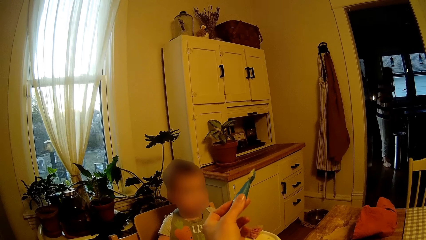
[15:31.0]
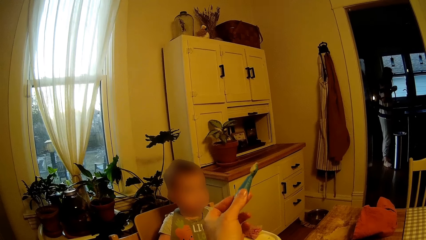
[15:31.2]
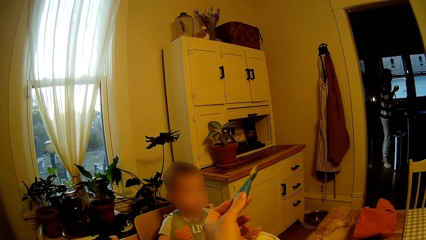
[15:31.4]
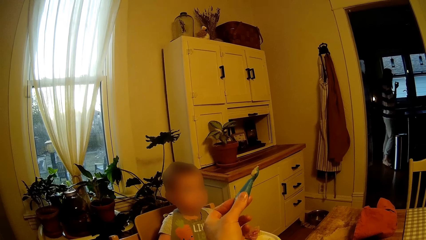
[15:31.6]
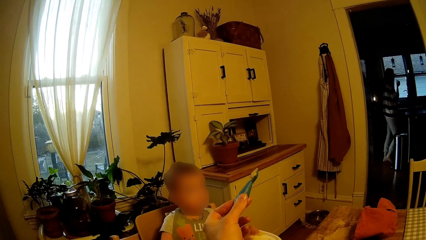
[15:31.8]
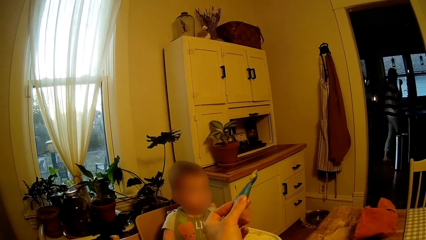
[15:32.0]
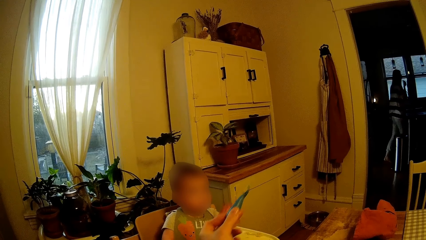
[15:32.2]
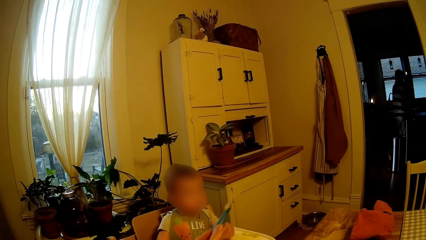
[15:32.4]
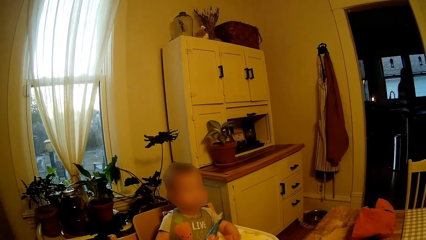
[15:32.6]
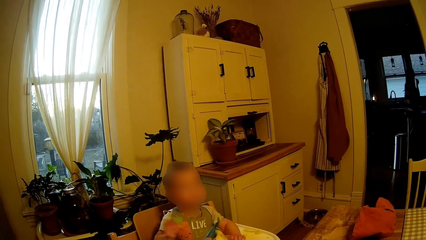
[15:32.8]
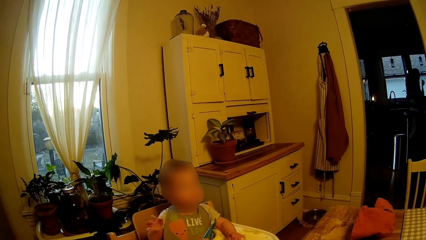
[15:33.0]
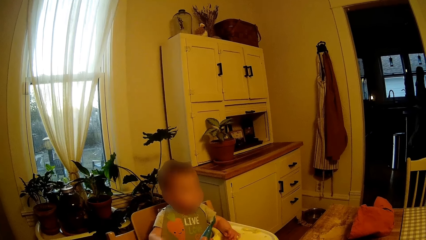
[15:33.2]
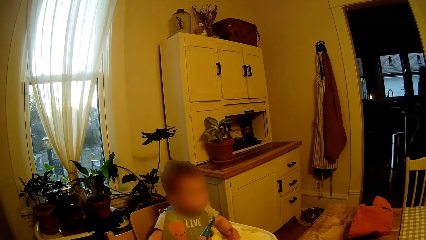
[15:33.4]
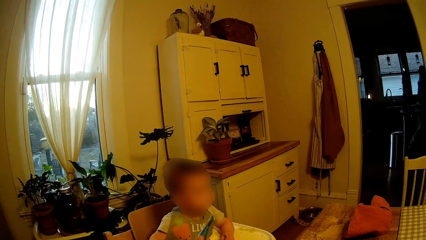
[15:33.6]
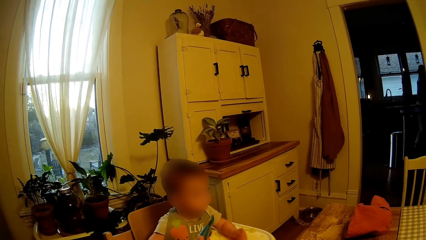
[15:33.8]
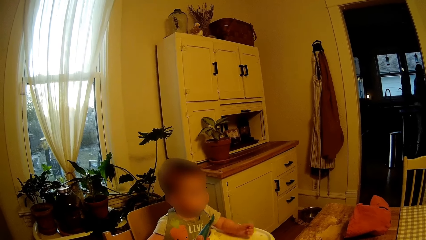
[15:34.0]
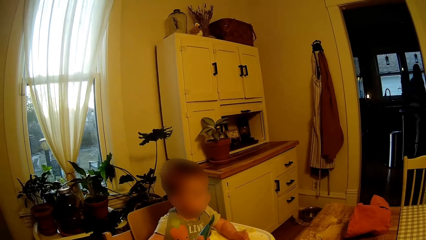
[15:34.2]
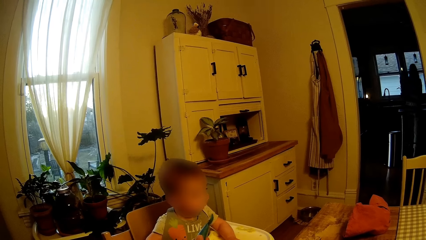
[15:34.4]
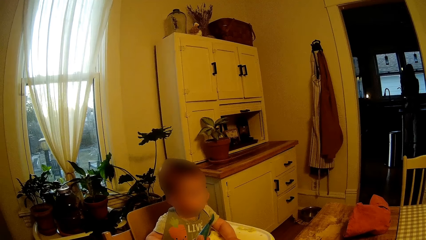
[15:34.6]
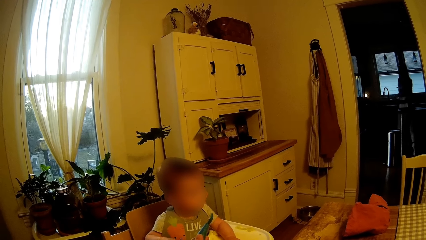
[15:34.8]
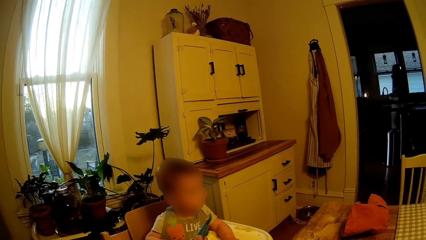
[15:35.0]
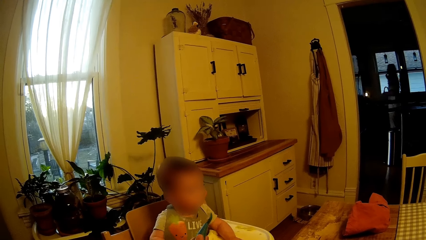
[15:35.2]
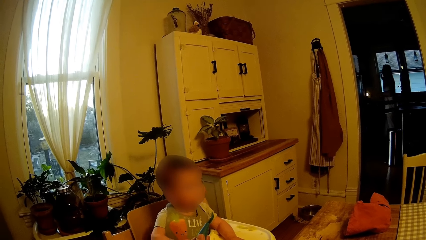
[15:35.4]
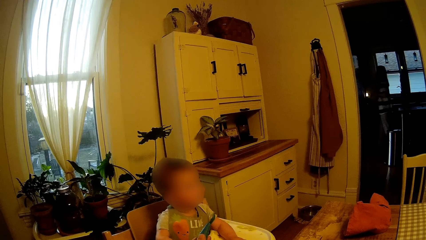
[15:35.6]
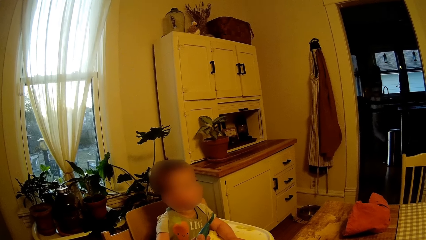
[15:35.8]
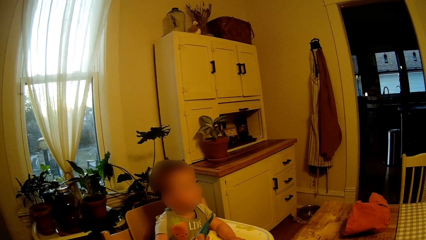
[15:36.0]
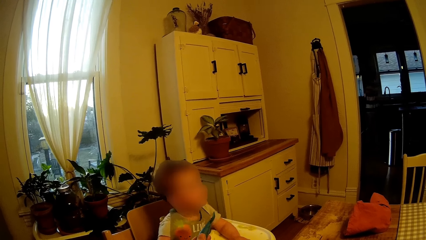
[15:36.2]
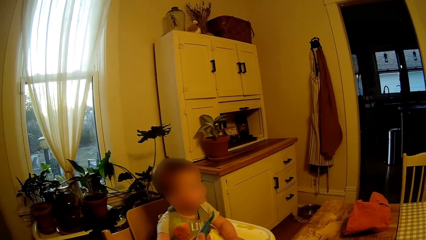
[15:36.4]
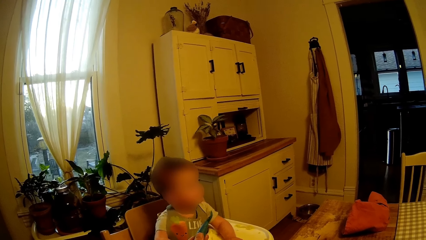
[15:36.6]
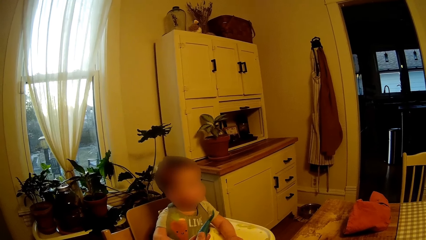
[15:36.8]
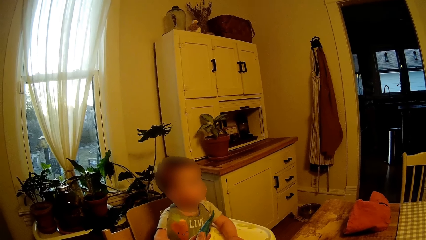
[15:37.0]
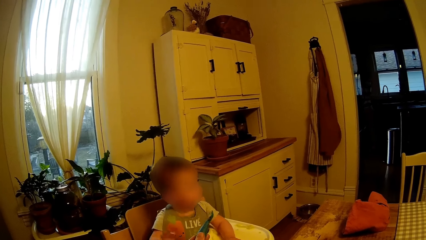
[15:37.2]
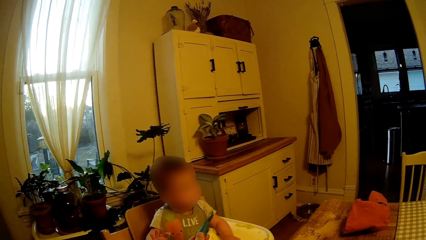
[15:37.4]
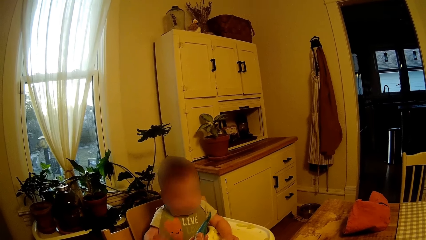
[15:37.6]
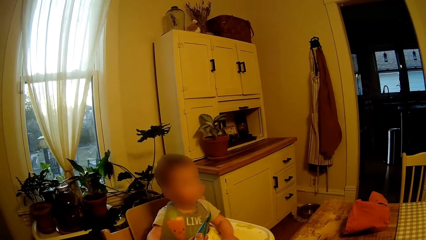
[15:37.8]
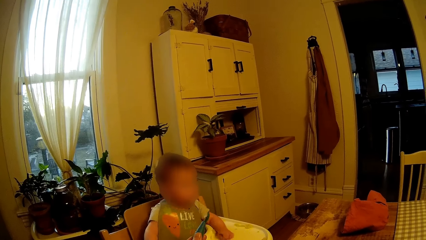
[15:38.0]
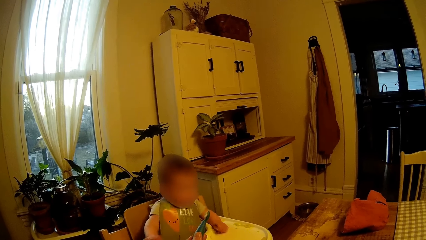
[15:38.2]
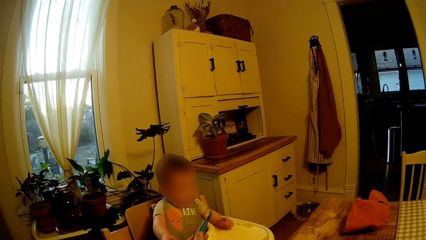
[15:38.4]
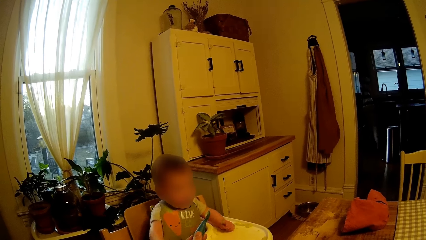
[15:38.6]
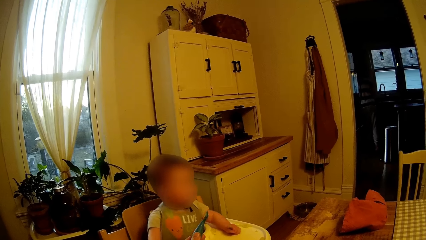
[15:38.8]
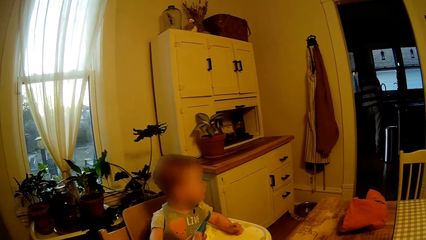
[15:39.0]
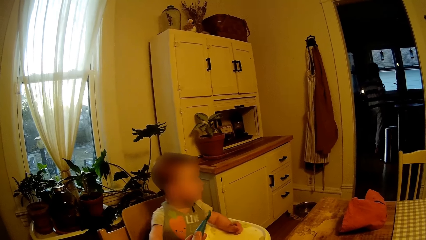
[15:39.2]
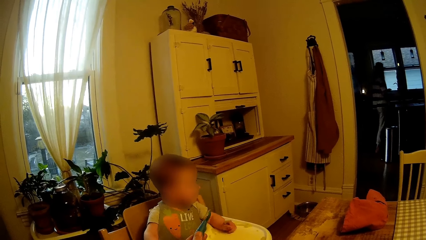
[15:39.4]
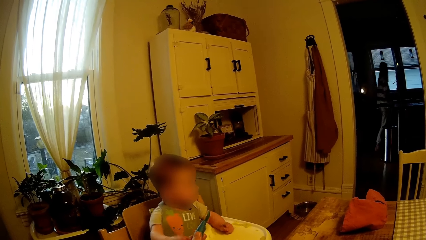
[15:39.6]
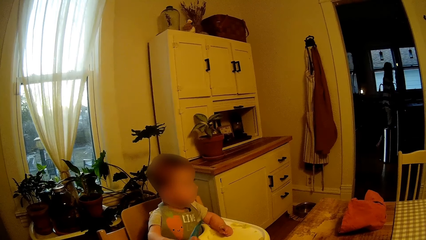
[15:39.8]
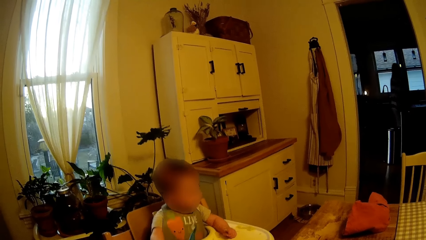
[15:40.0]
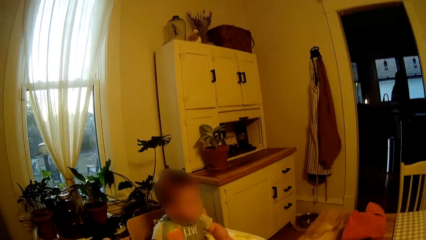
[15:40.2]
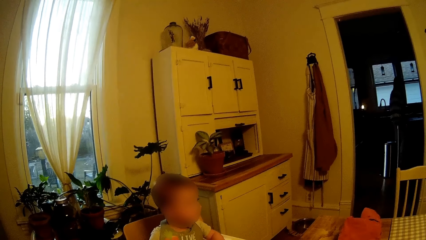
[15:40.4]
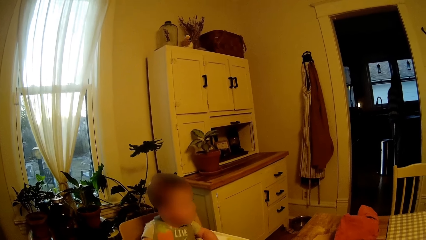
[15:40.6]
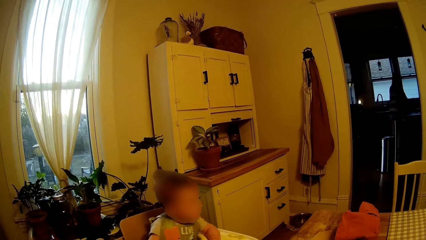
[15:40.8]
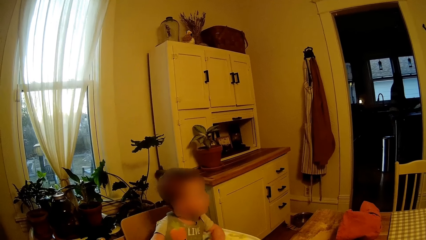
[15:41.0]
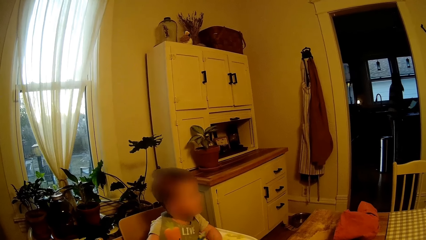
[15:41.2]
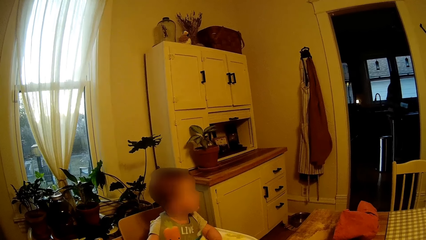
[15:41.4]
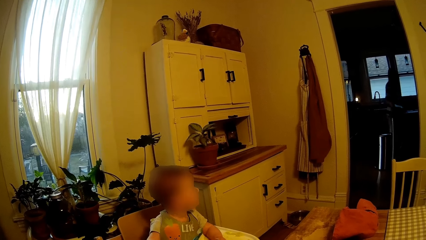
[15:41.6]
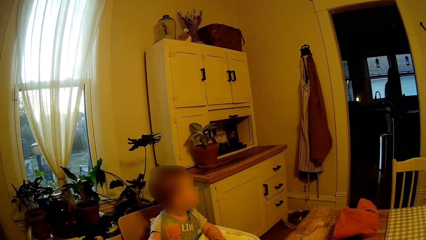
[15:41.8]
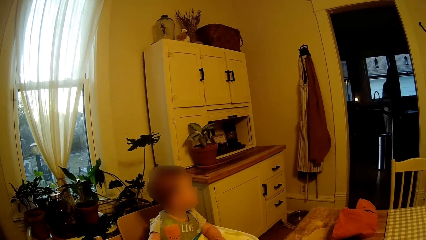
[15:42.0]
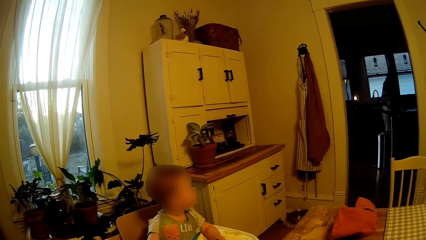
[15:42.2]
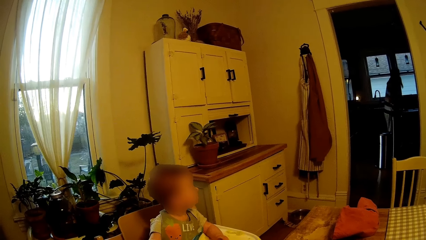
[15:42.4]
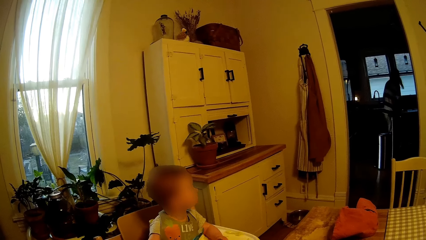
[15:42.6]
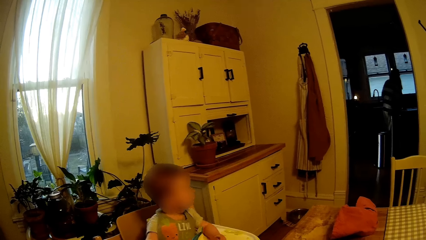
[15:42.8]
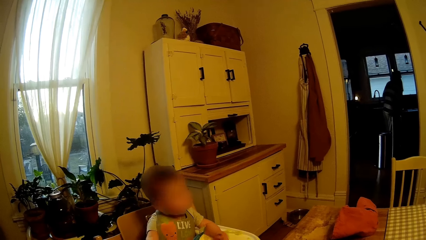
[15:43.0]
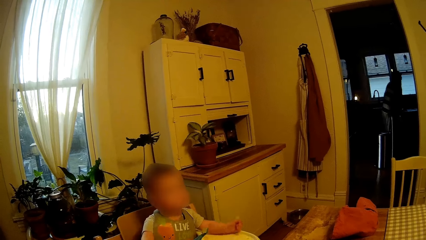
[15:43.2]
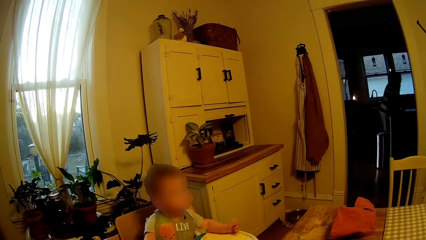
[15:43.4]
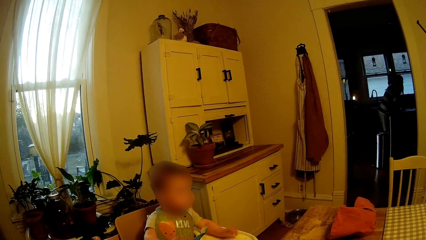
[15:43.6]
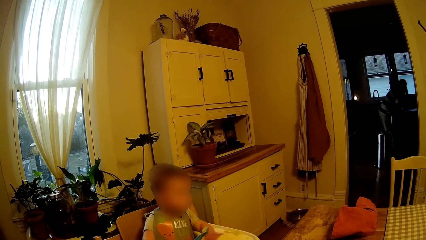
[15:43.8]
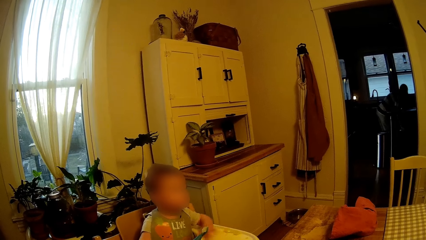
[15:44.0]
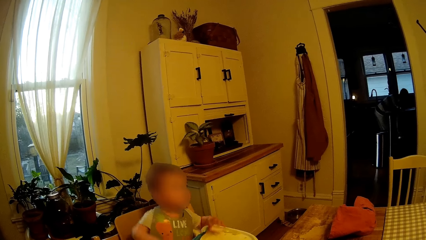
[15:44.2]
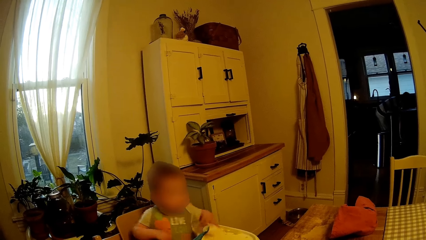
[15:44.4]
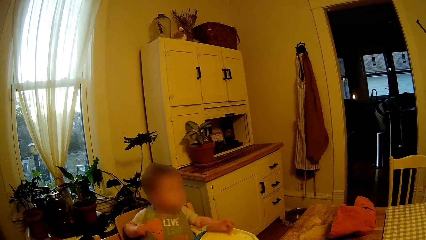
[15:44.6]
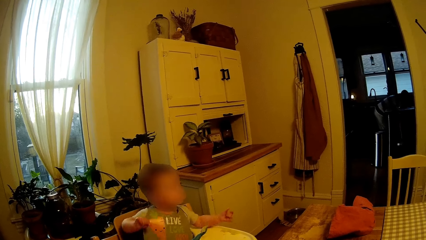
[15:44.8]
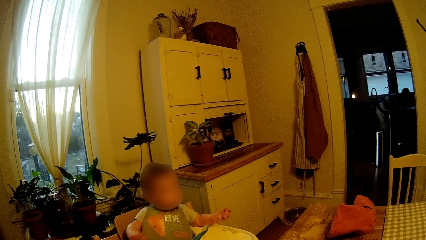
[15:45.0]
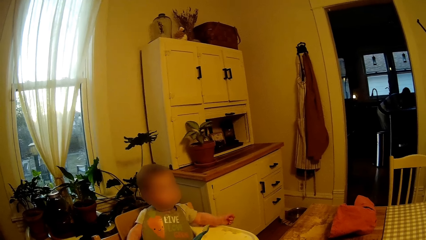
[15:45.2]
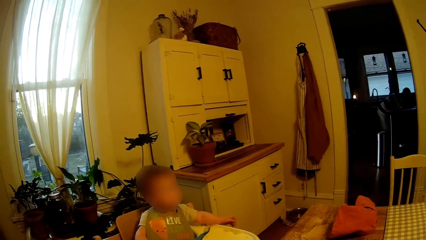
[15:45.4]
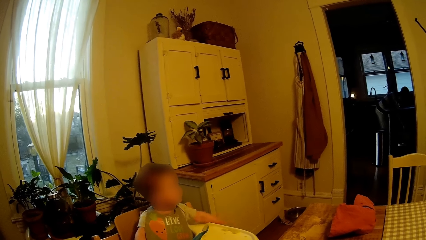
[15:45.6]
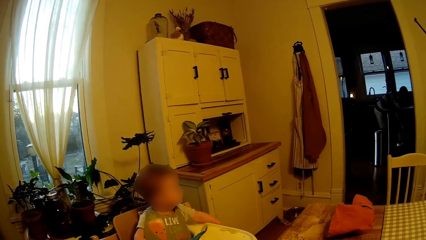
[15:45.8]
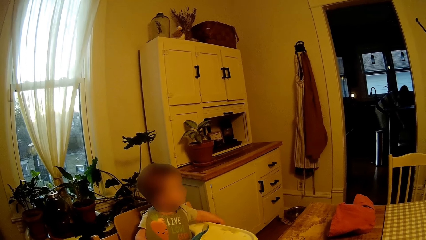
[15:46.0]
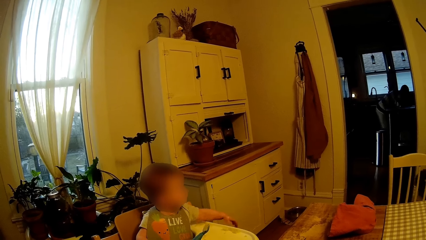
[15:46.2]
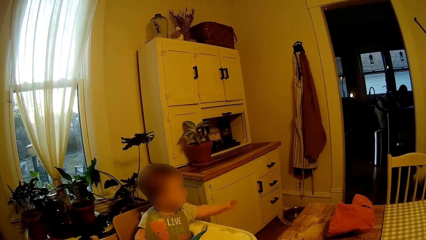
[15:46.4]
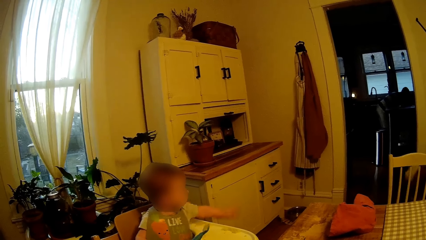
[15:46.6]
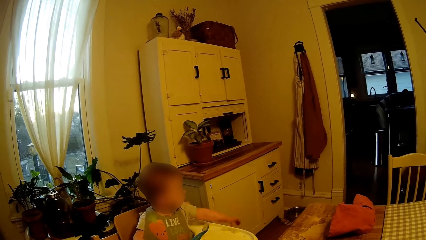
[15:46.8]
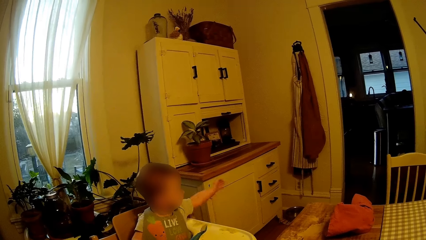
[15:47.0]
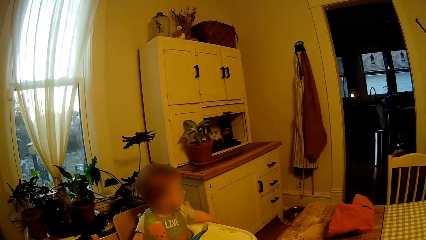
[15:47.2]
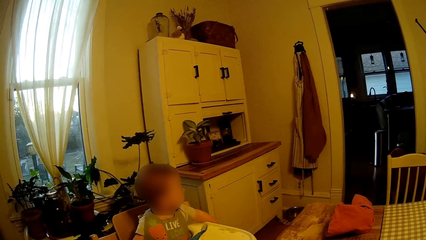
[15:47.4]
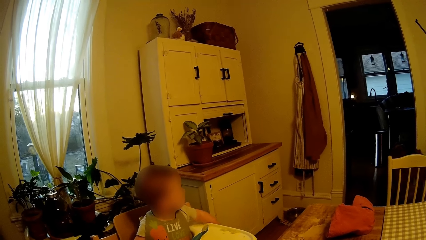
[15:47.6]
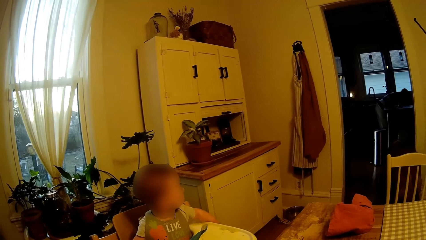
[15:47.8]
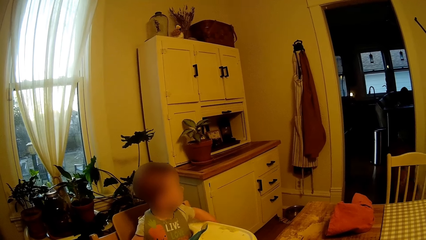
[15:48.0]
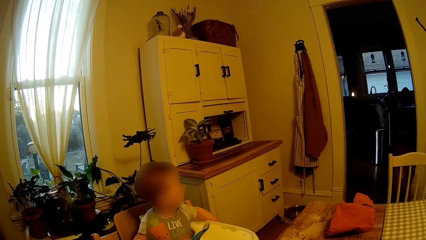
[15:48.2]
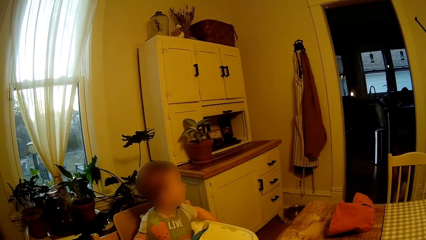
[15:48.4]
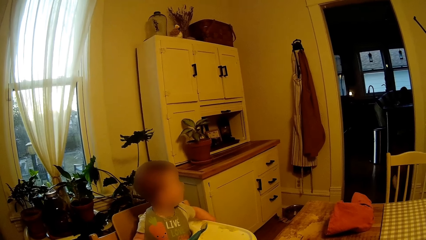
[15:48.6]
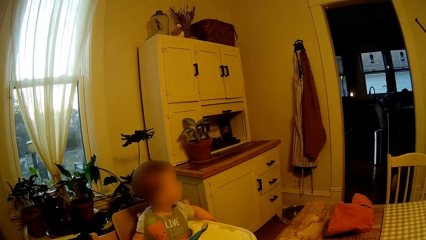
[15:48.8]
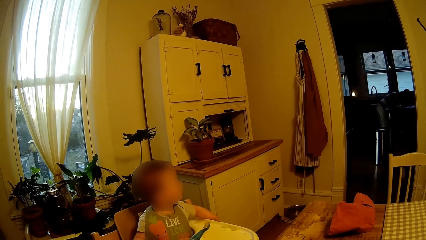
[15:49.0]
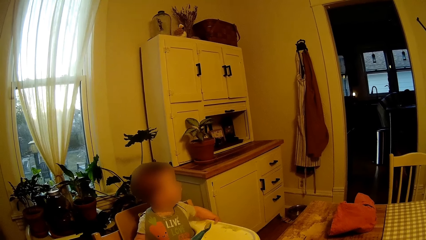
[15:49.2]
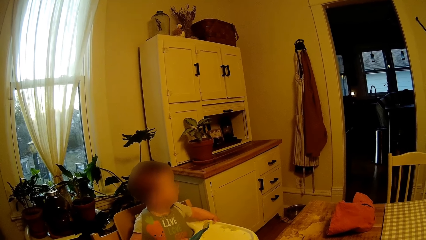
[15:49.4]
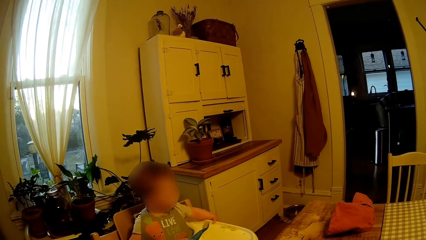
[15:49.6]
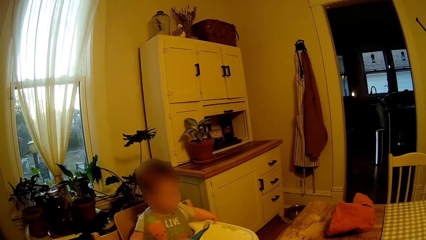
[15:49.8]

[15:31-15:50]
A person drops something in the dustbin. The person puts dishes in the dishwasher. A dog walks into the kitchen.
